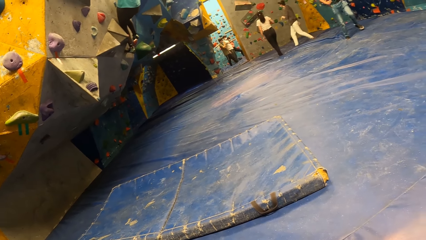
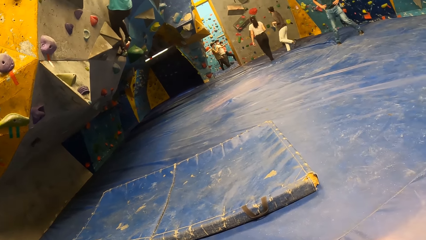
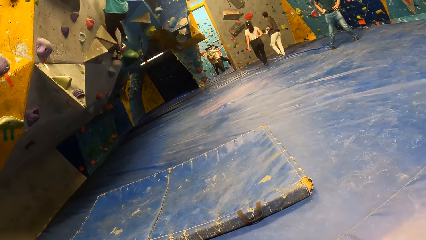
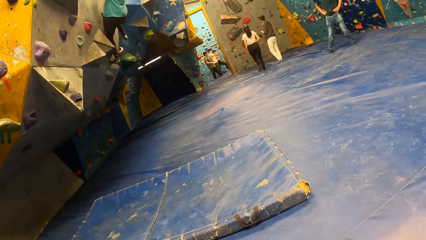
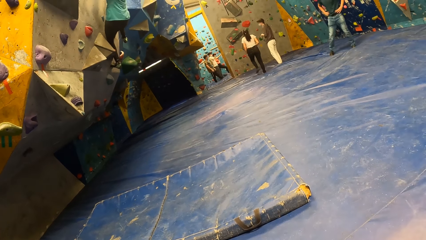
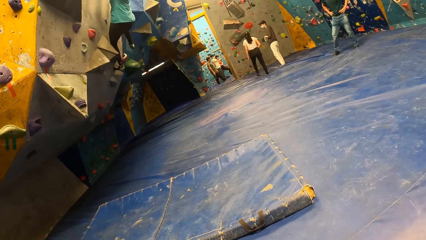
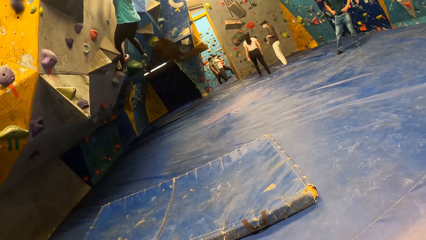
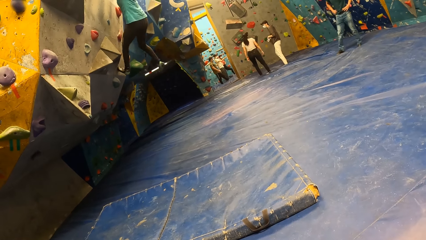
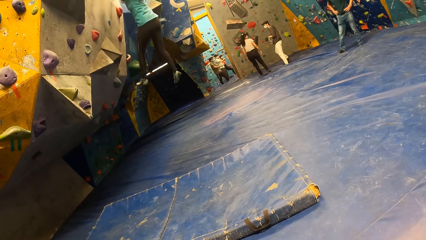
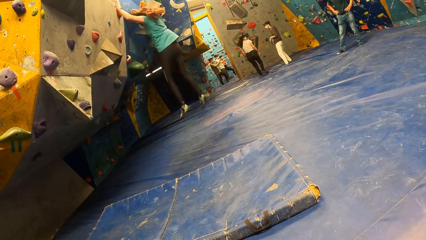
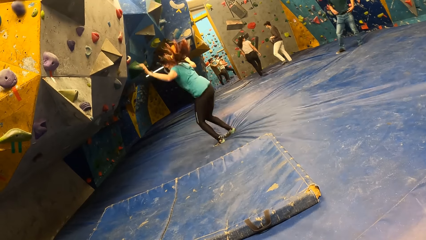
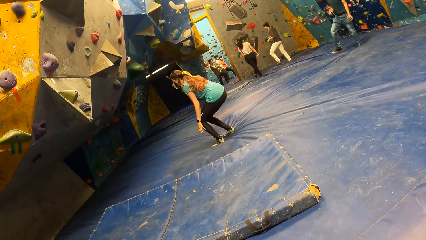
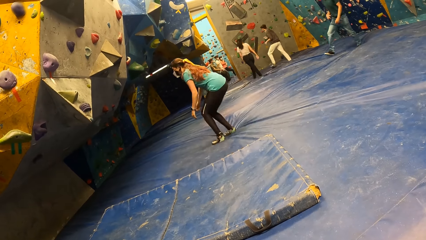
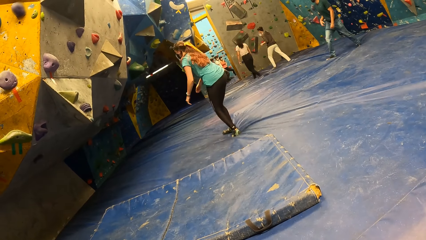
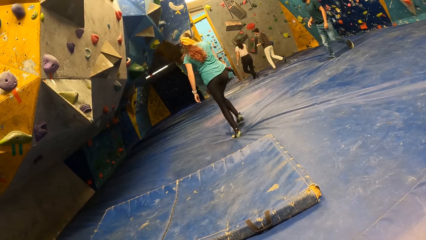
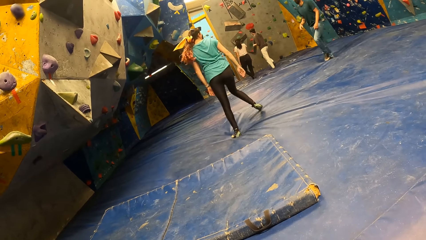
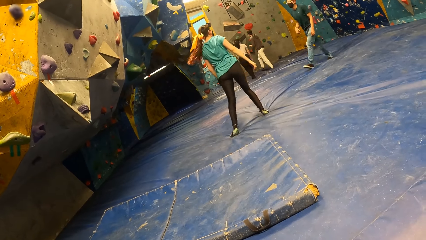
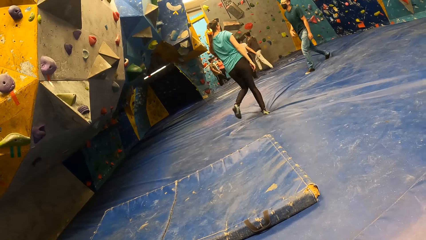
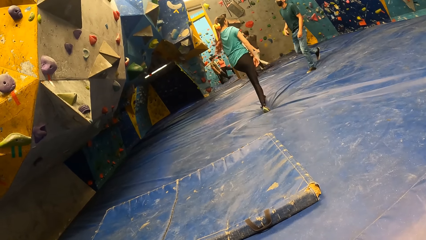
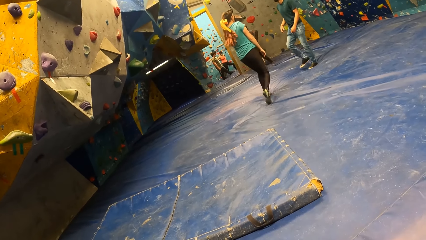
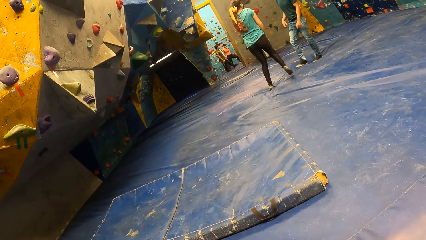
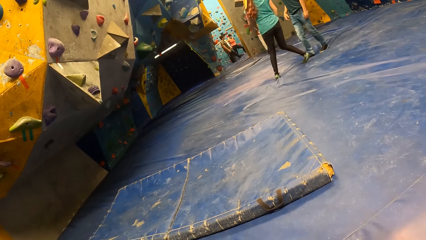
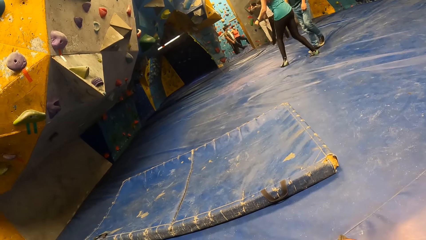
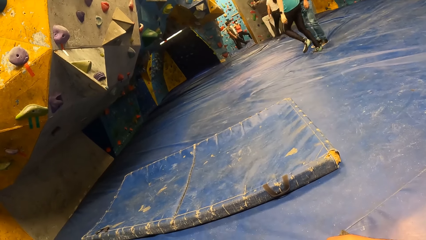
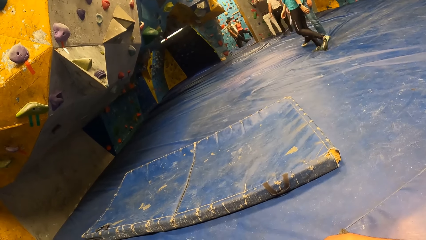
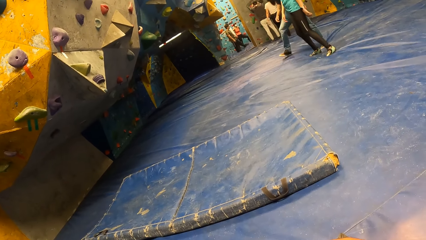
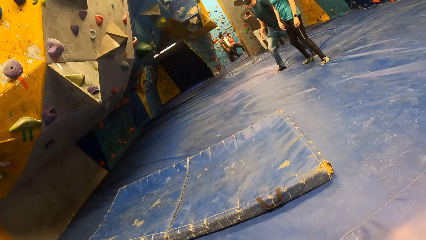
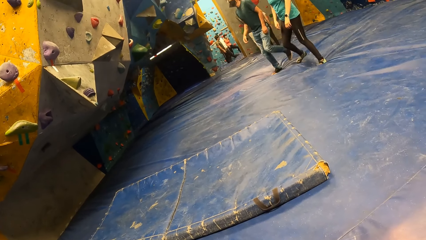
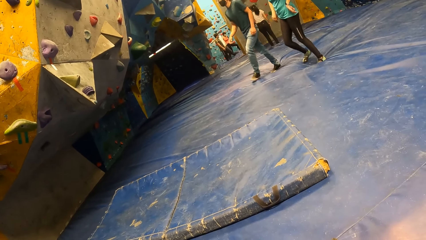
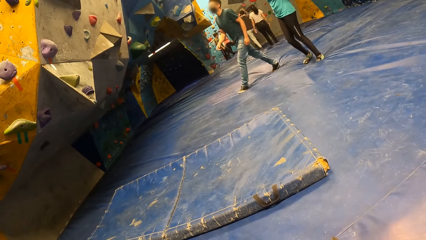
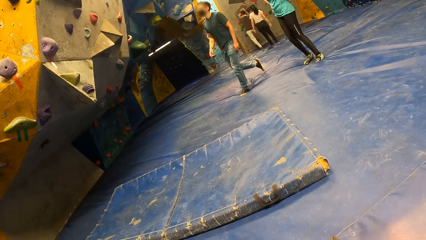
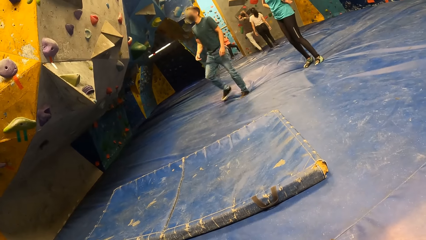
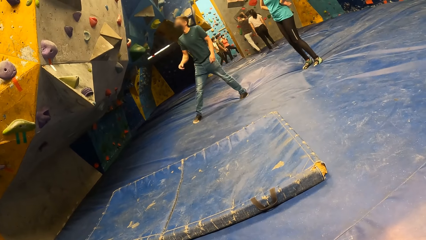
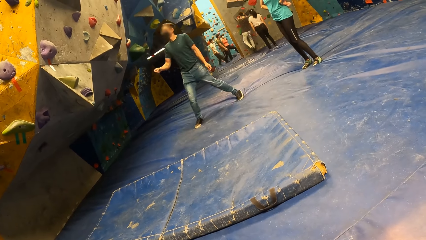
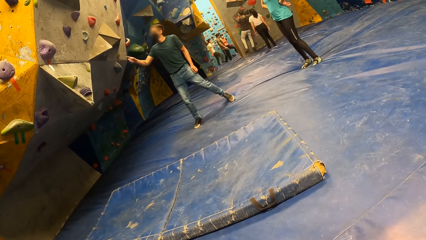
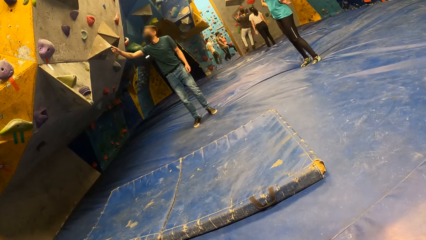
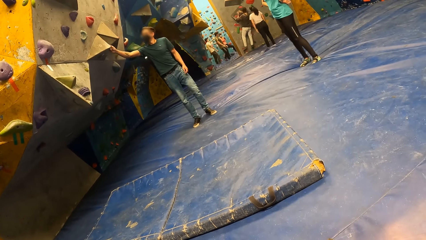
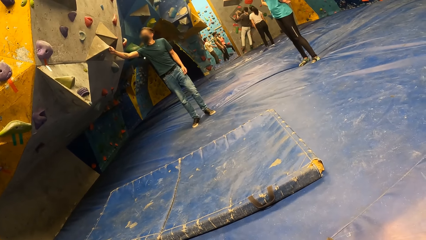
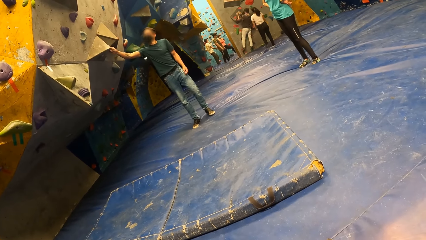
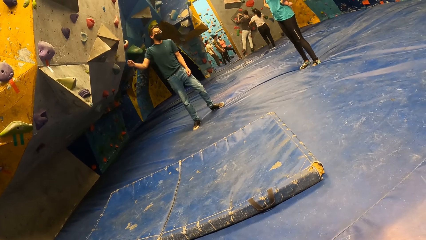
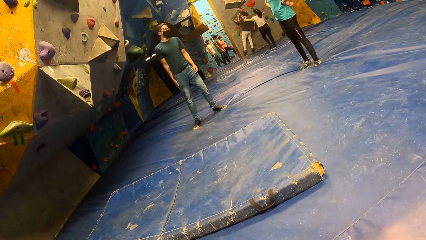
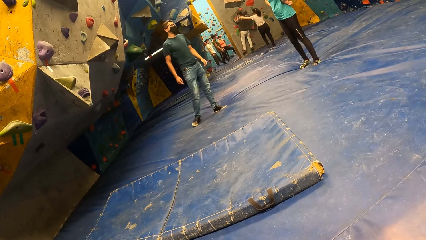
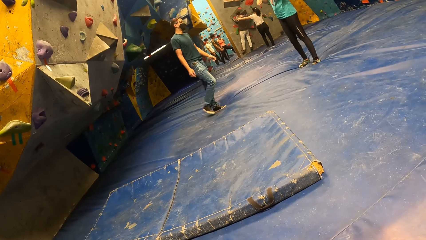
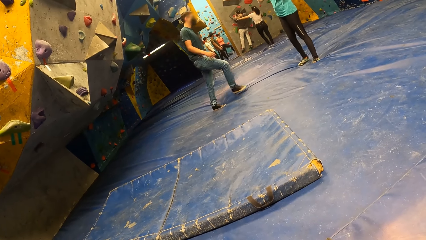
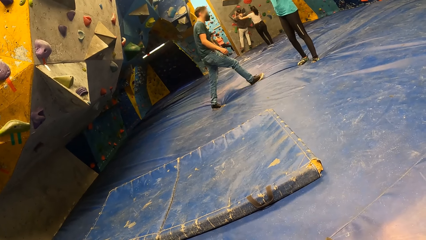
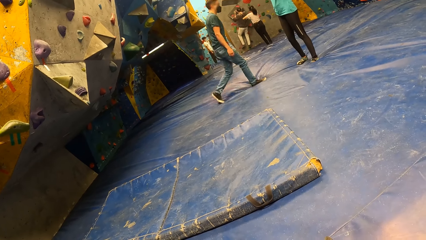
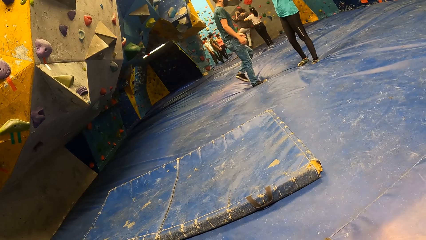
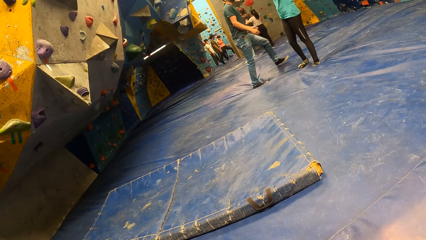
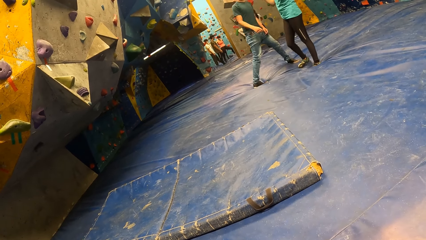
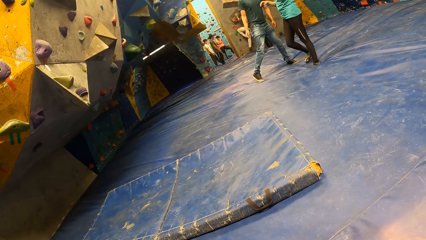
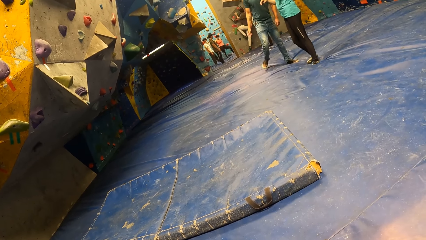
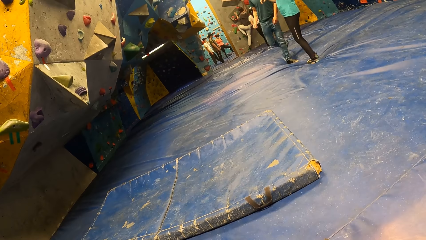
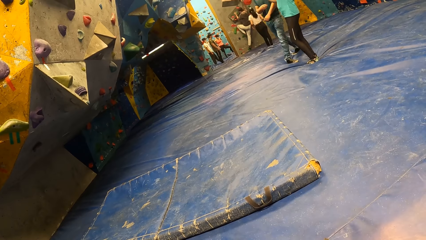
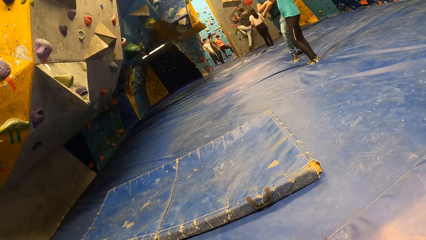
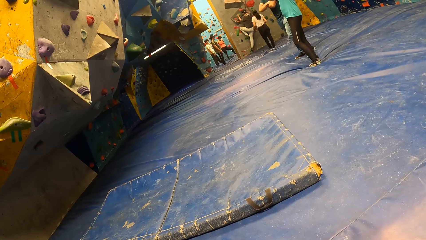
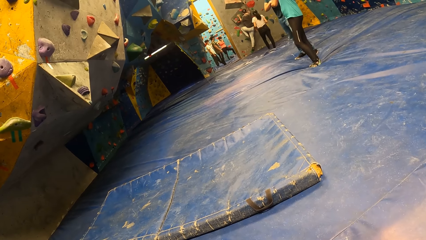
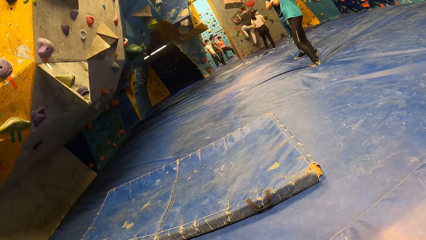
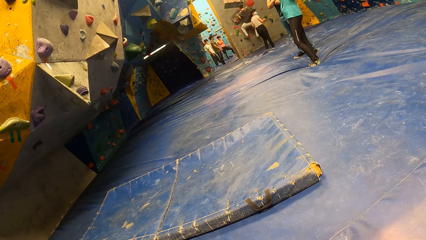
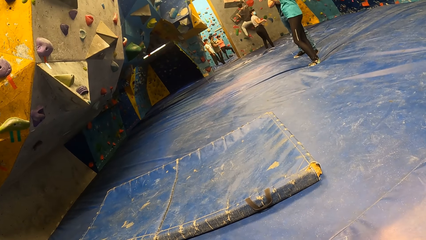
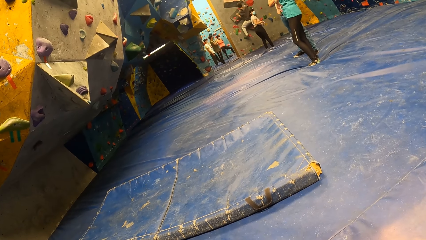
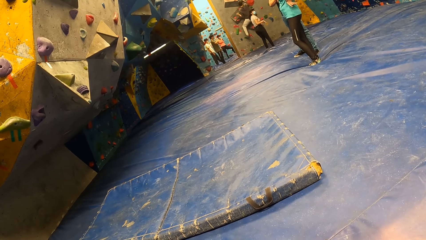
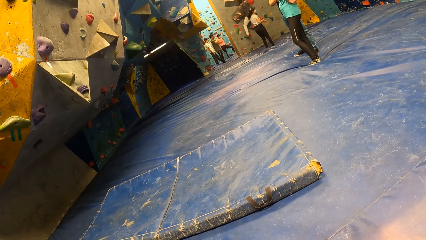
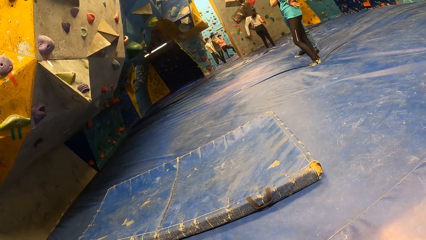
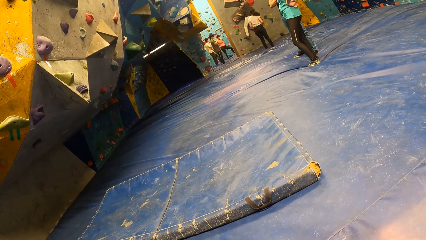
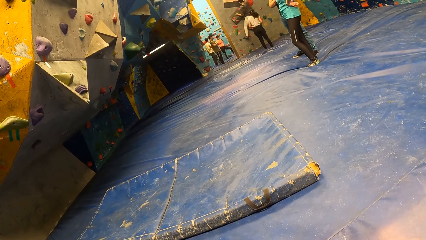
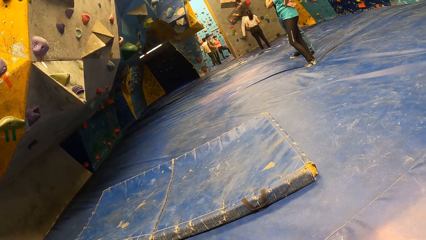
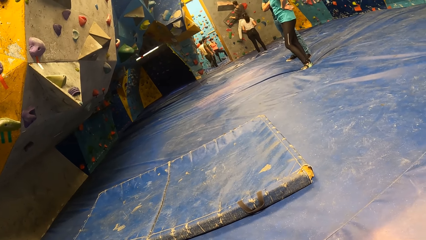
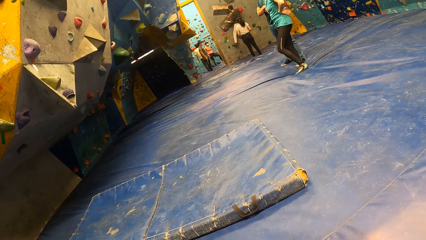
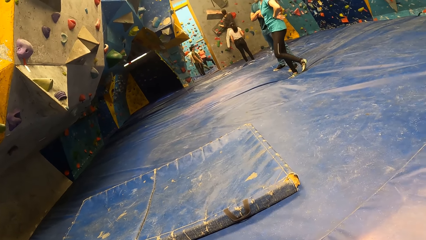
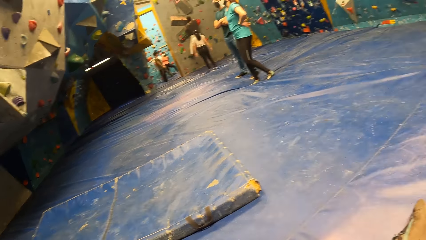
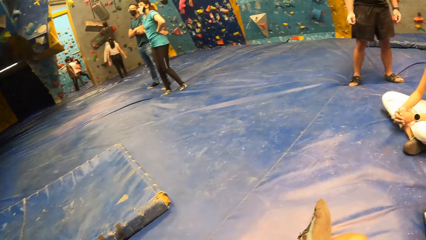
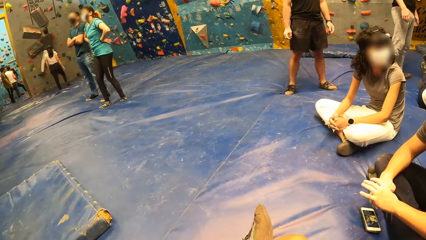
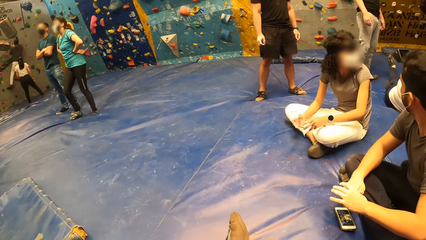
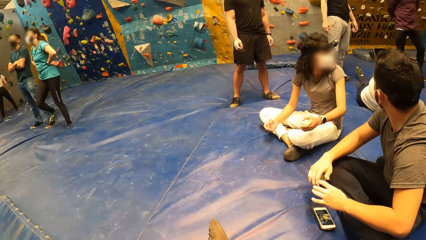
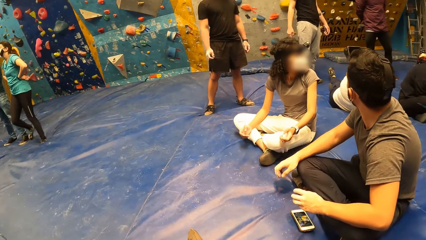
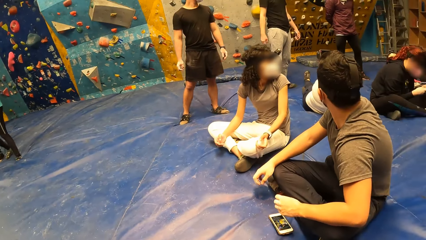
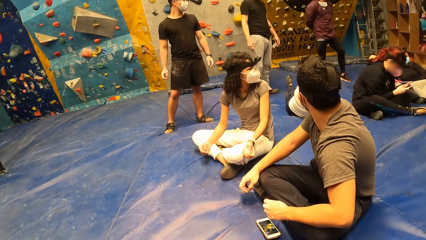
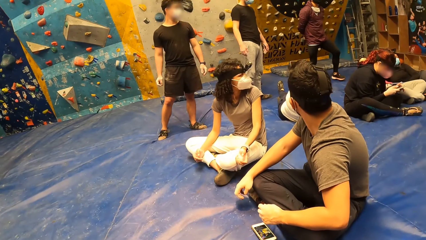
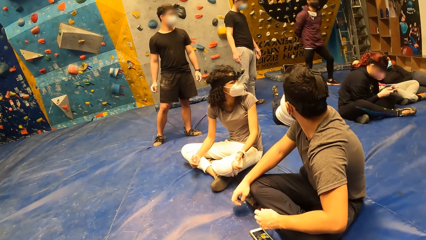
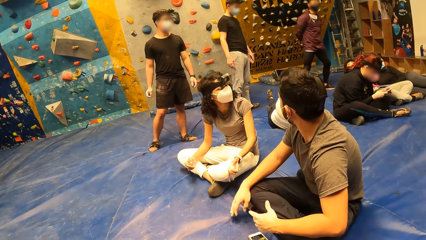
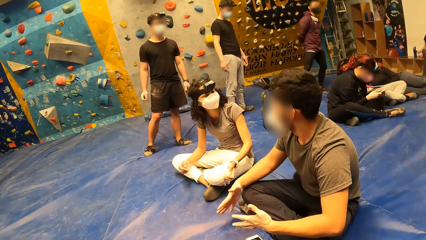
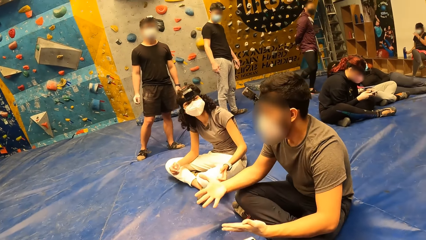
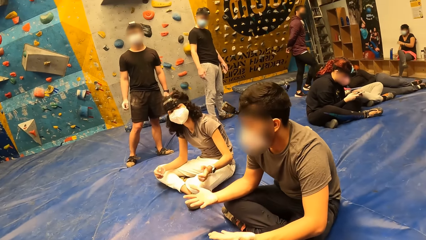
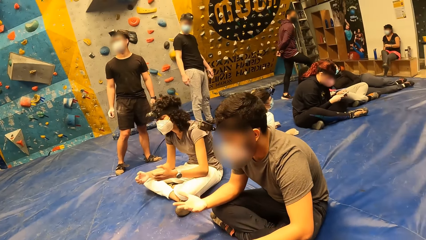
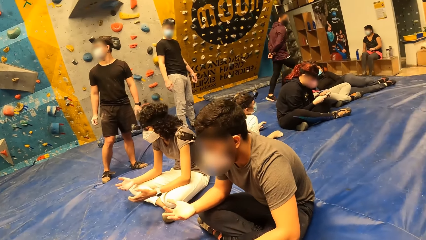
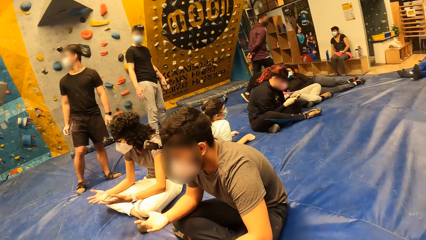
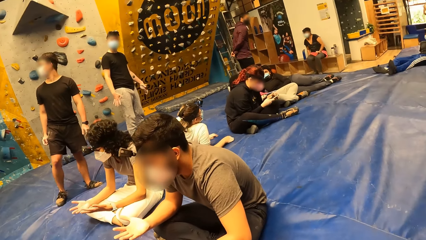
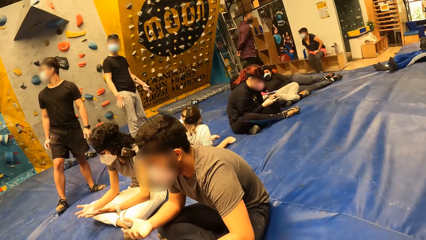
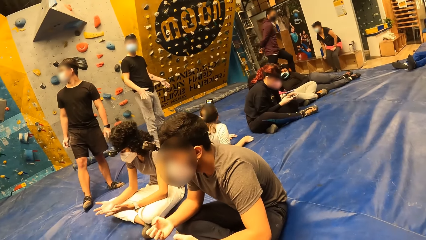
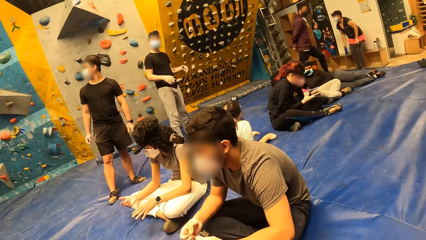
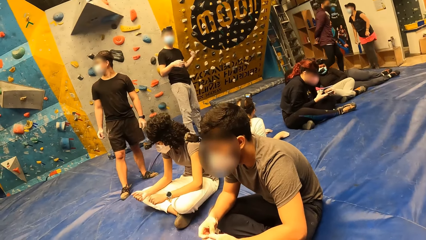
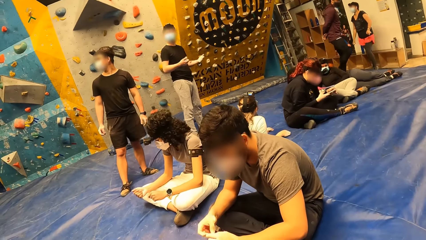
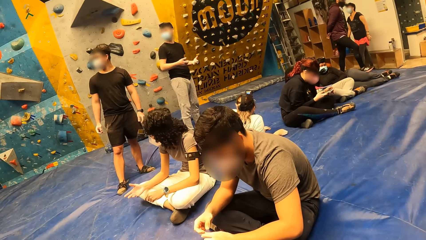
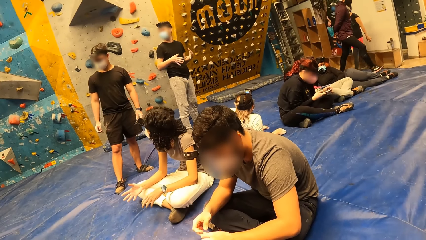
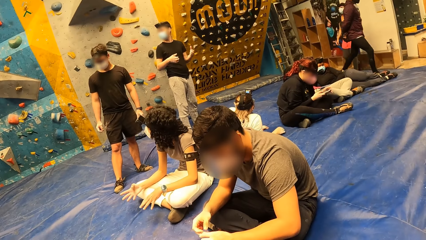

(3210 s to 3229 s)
The instructor jumps down from the slab climbing wall. The instructor interacts with a man. The man touches the slab climbing wall with his right hand. The instructor interacts with the man.
